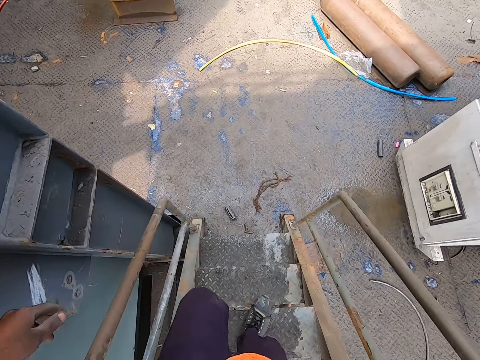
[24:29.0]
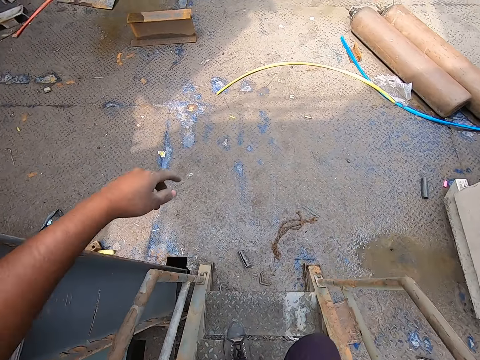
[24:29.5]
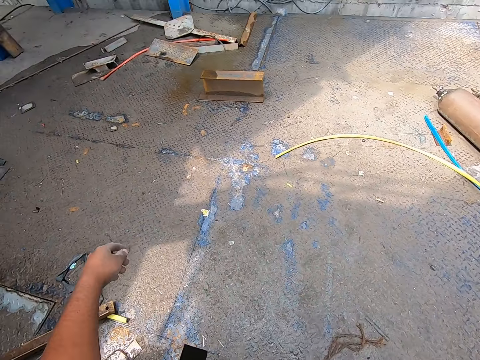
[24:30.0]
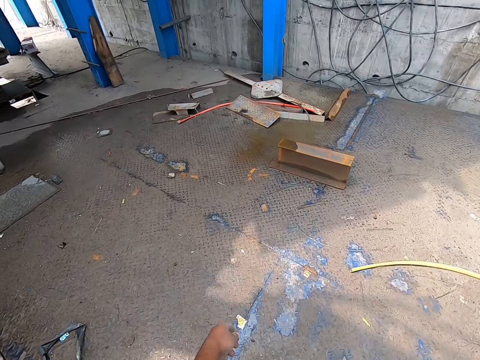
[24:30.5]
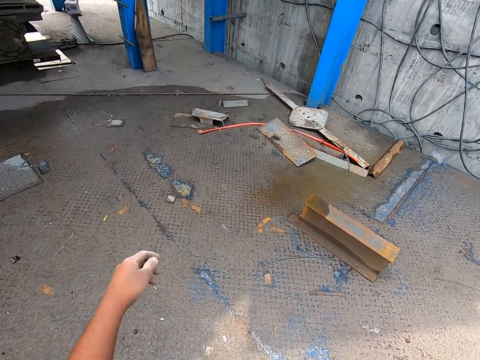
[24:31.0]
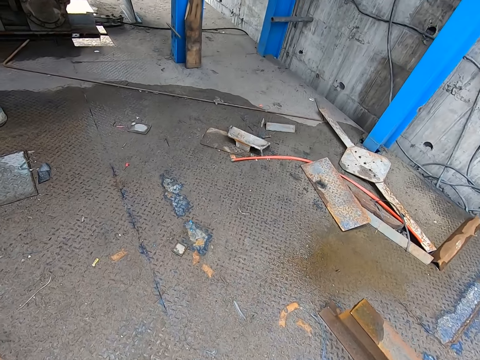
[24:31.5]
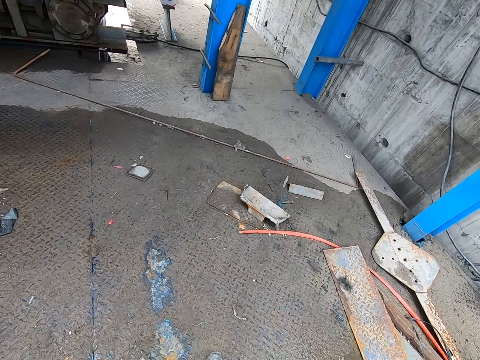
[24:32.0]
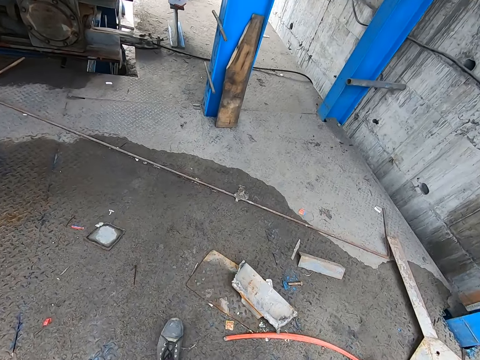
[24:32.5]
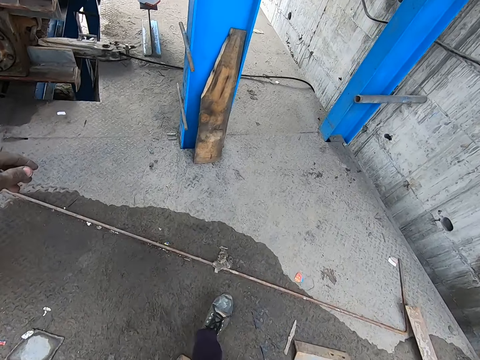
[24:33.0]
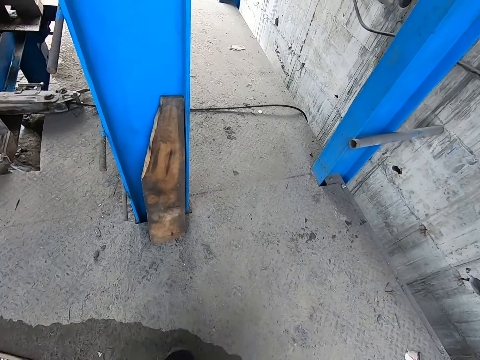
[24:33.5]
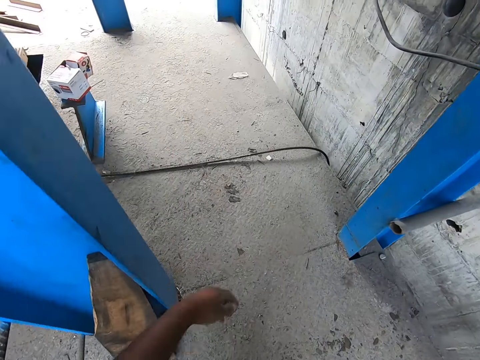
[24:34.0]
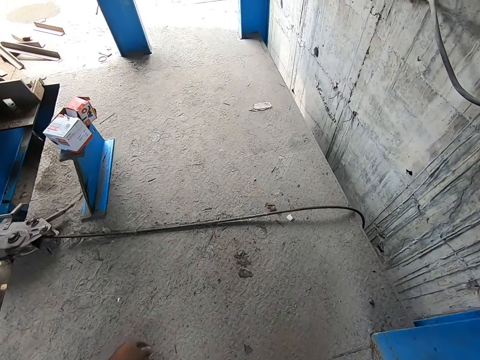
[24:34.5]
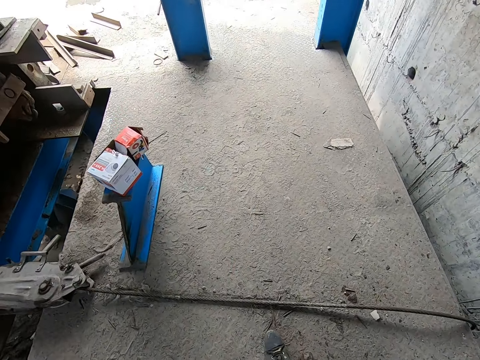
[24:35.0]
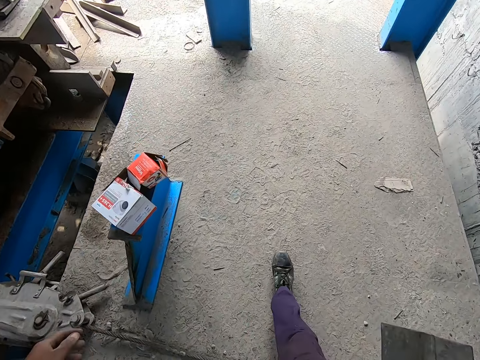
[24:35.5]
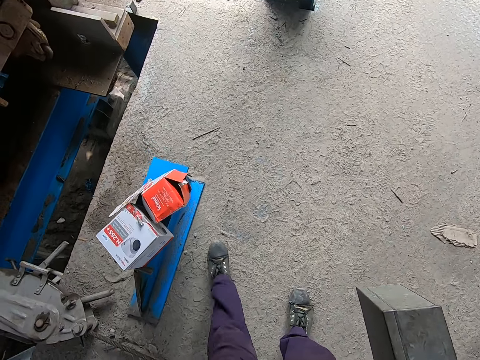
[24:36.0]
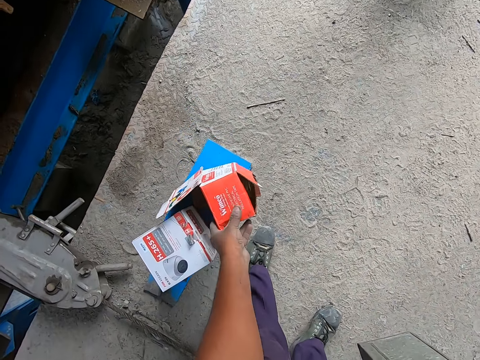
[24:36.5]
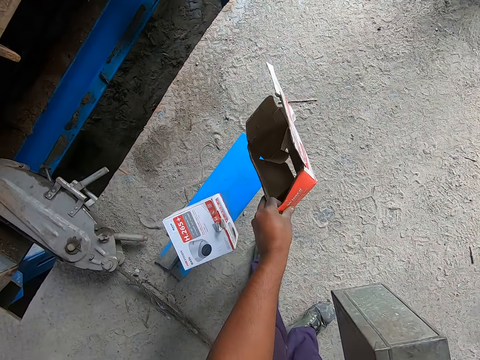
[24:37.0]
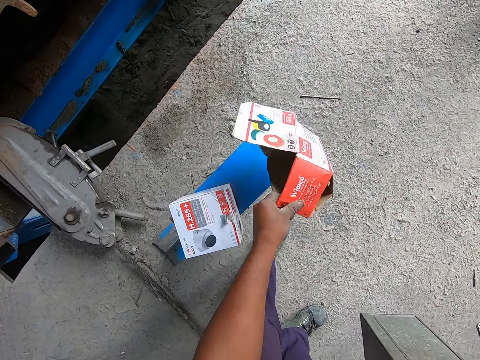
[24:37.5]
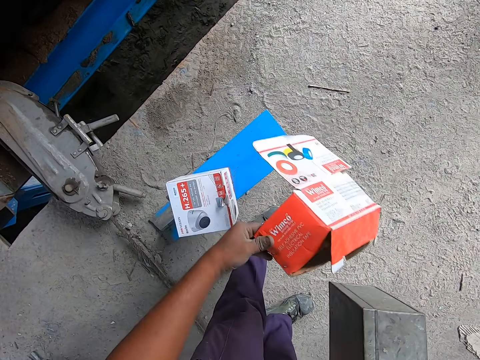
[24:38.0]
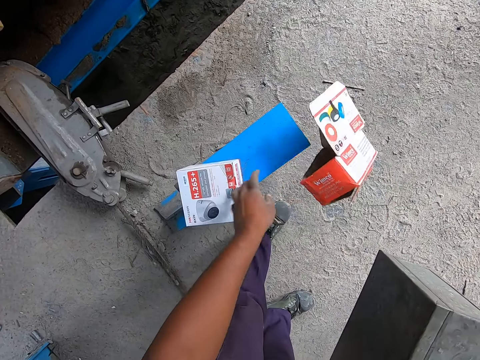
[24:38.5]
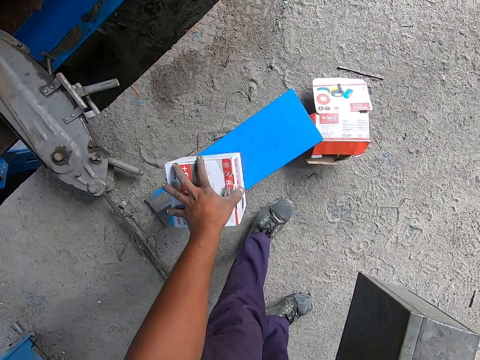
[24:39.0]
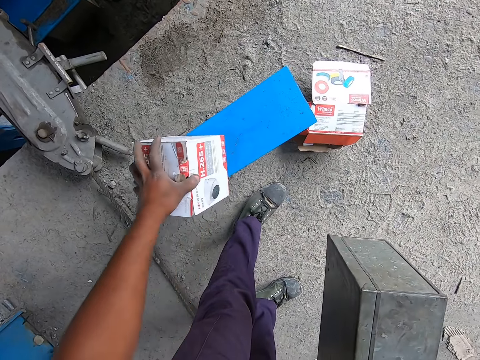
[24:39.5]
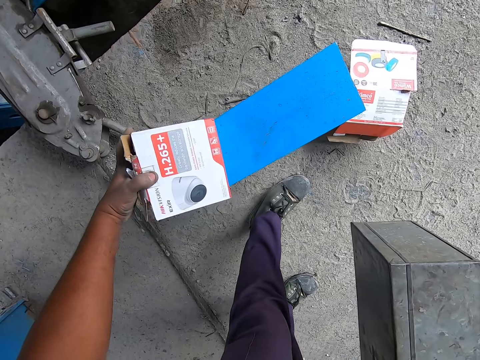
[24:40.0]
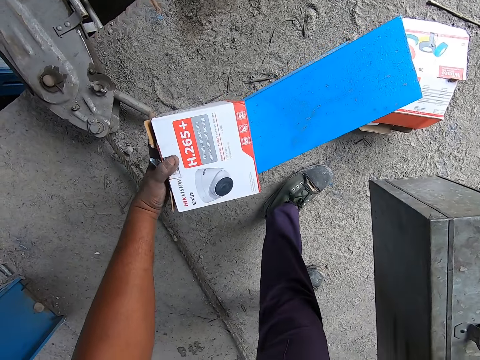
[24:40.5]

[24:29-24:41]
The camera wearer walks around the construction site. They pick a box. They throw the box on the ground. They drop the box on the floor.

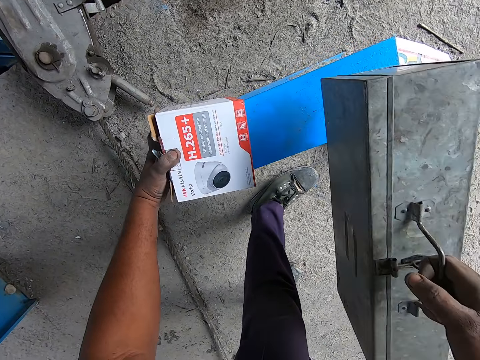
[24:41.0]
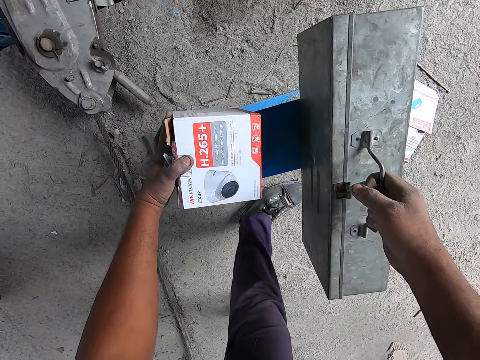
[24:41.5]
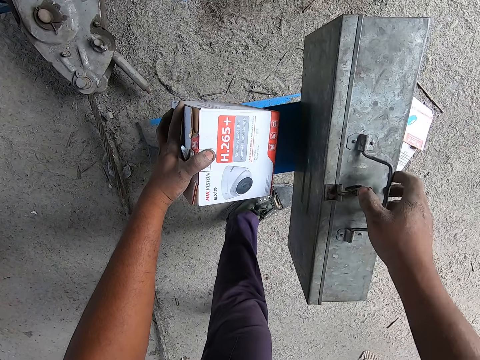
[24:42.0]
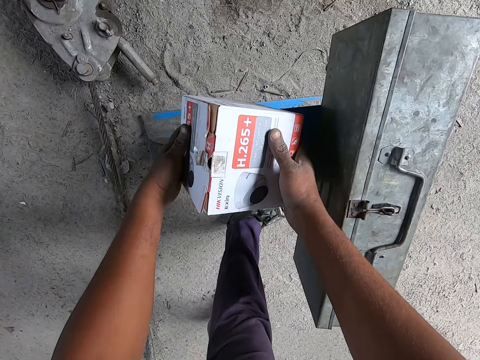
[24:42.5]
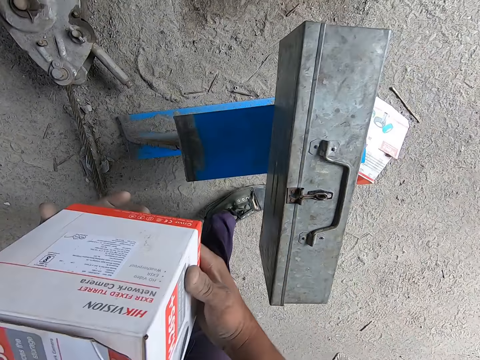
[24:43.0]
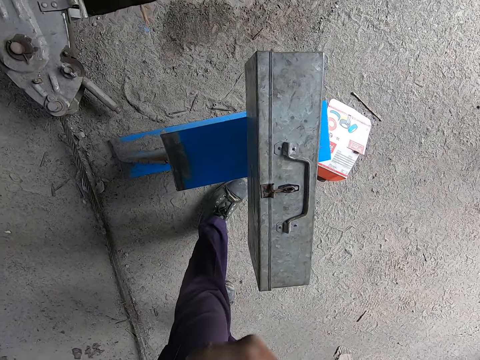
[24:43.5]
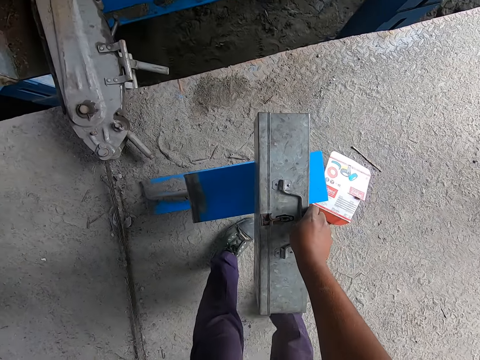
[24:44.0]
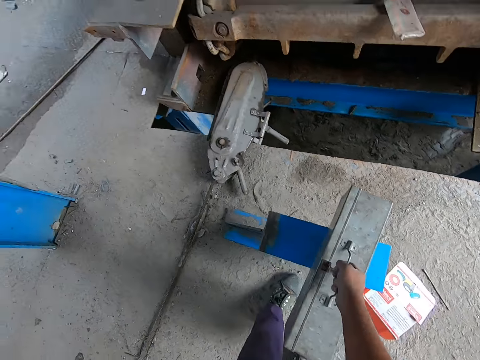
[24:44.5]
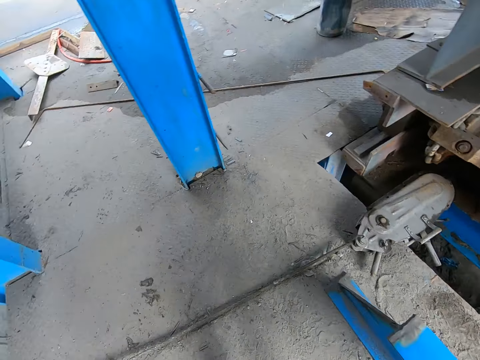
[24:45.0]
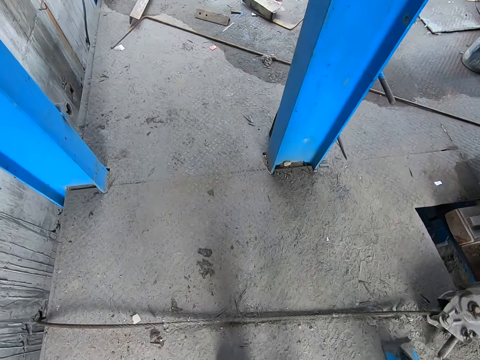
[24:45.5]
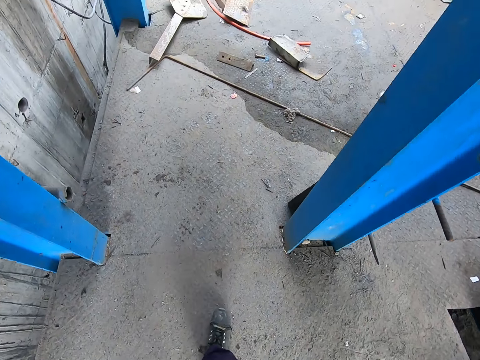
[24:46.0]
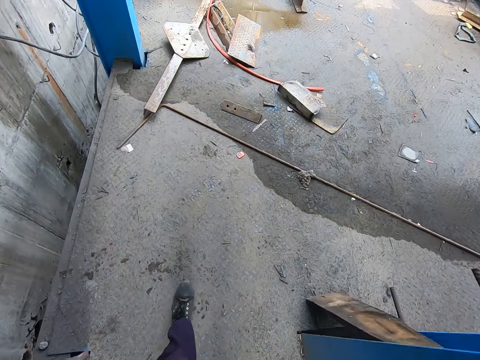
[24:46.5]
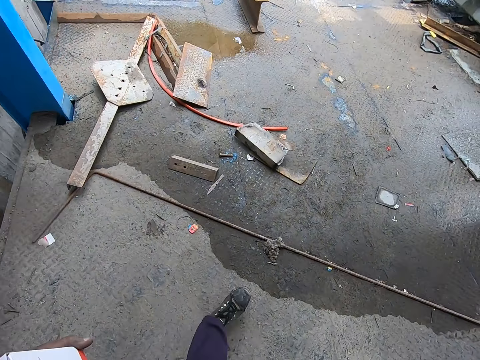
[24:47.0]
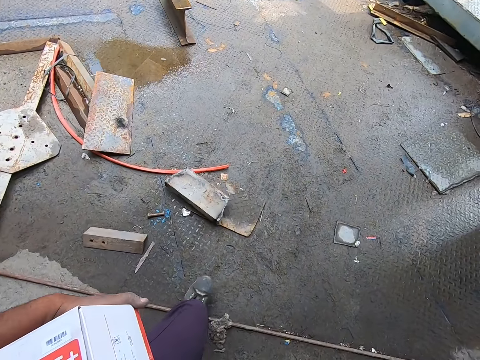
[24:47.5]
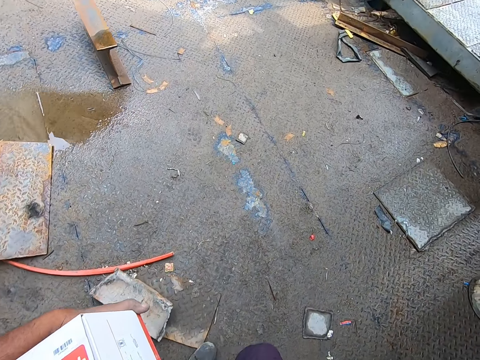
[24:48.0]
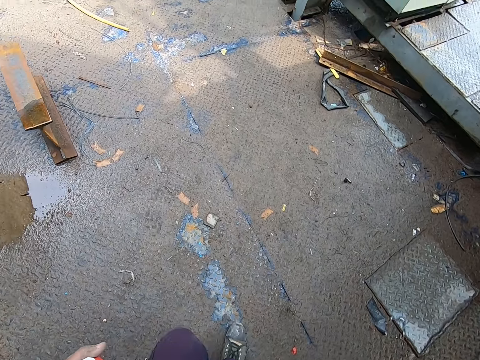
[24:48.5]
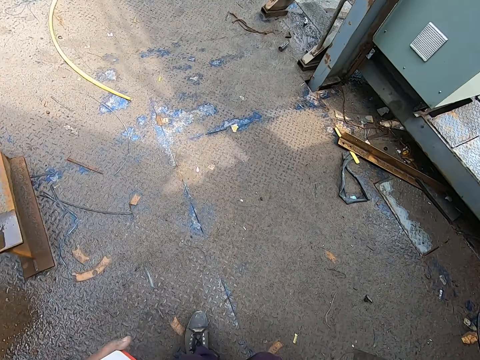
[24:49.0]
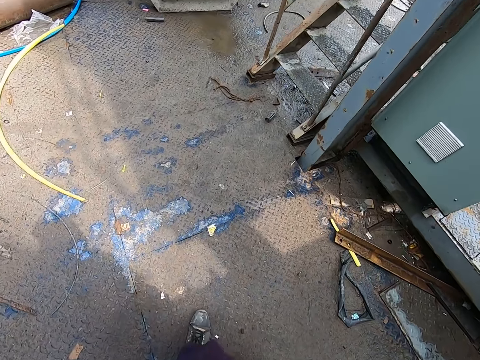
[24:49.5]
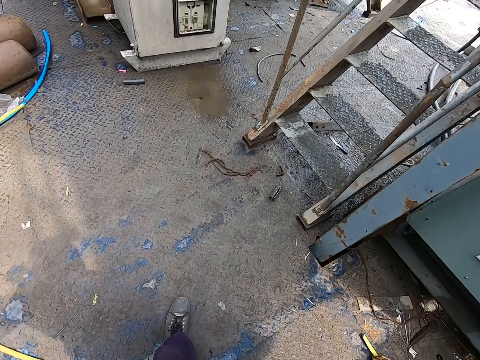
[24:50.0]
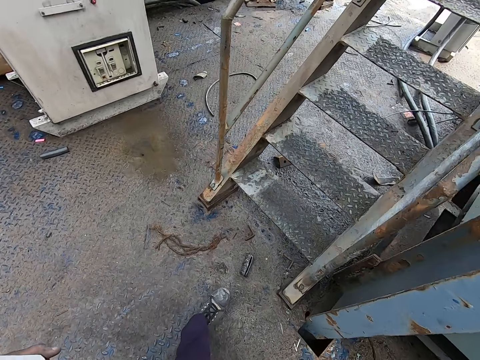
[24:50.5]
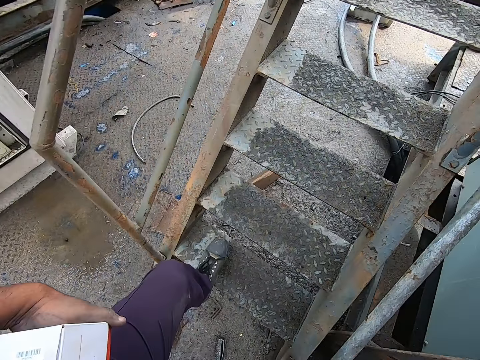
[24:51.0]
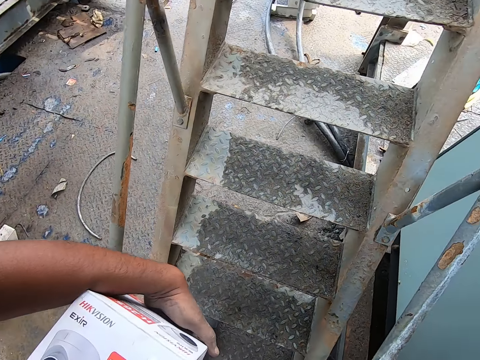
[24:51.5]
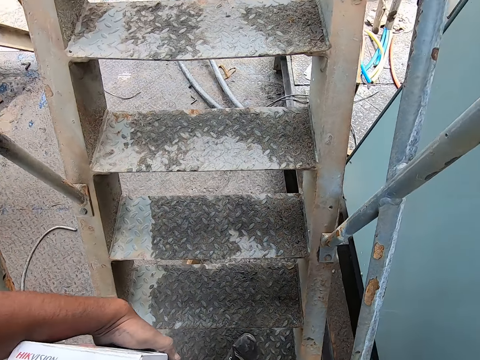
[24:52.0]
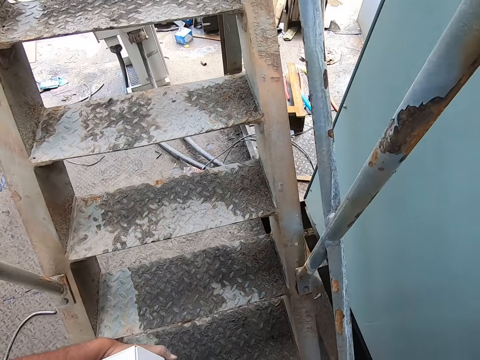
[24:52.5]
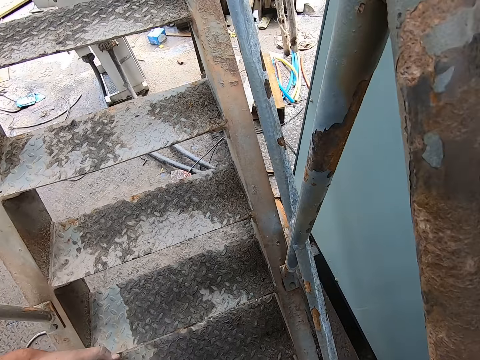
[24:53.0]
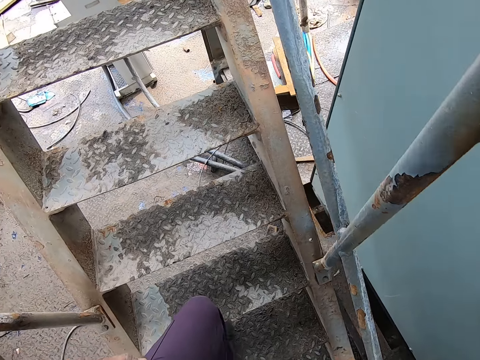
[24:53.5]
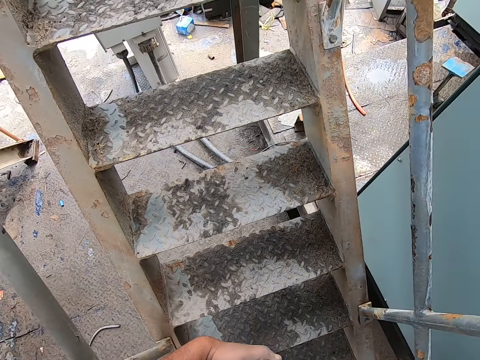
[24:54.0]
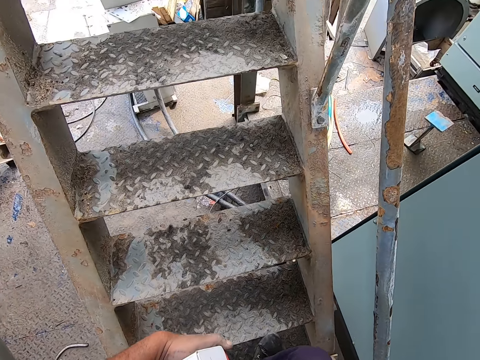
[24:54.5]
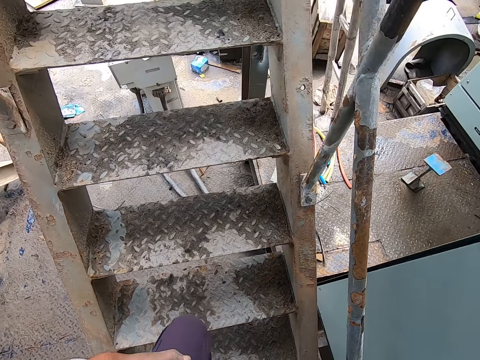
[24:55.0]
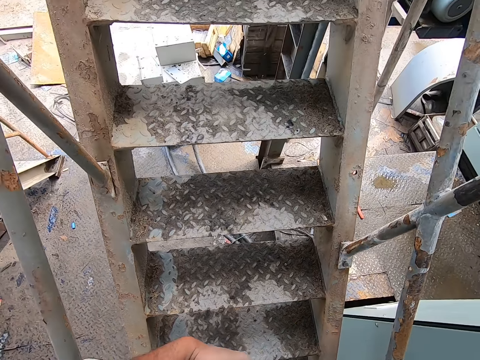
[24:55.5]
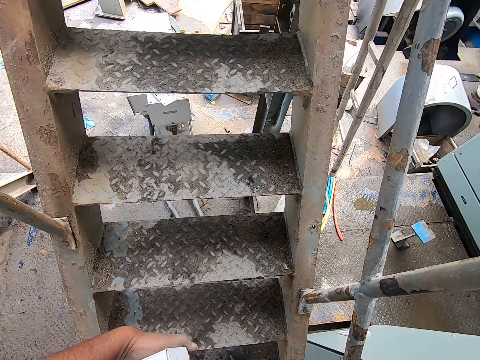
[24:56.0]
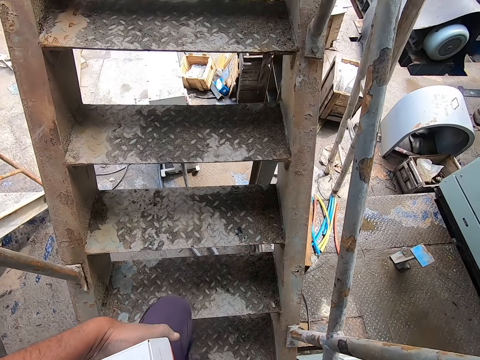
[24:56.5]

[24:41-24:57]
The camera wearer puts the box on the bench. He picks the box. He places the box on his left hand. He picks up the toolbox from the metal. He walks around the construction site. He climbs up the ladder or staircase.
